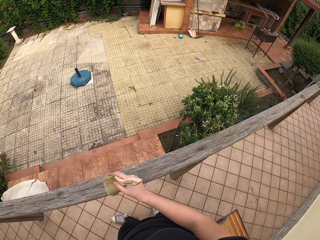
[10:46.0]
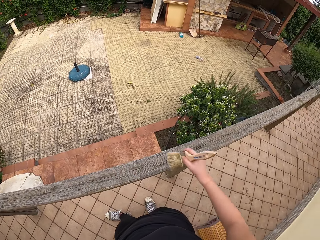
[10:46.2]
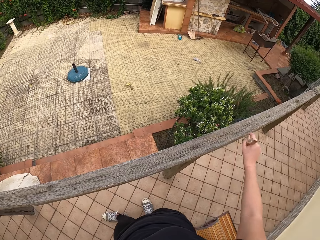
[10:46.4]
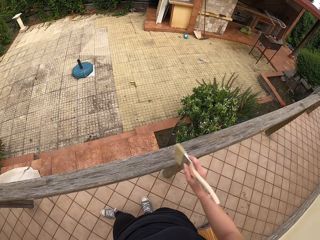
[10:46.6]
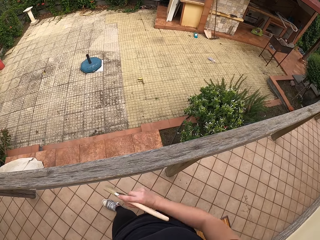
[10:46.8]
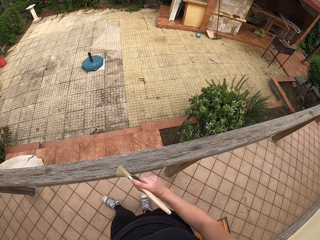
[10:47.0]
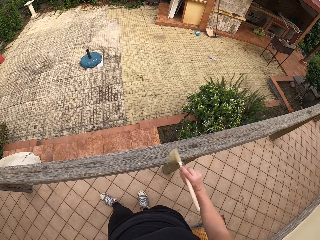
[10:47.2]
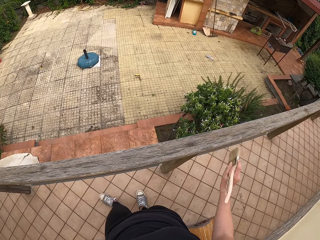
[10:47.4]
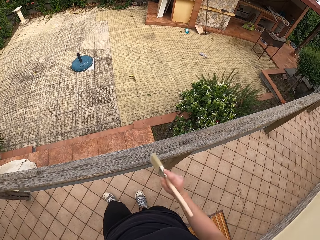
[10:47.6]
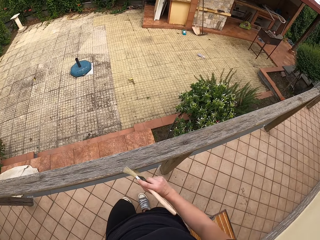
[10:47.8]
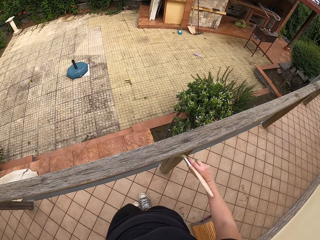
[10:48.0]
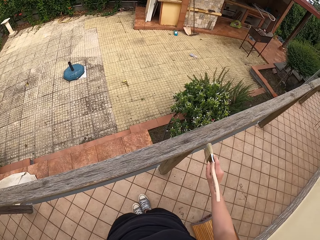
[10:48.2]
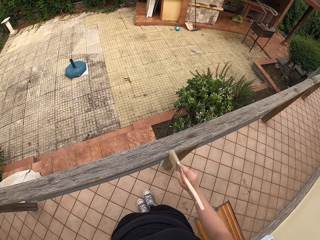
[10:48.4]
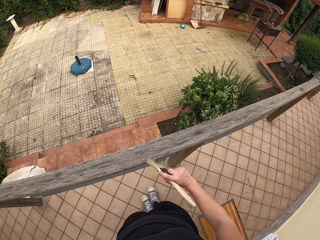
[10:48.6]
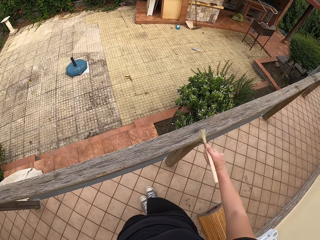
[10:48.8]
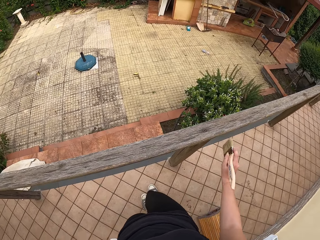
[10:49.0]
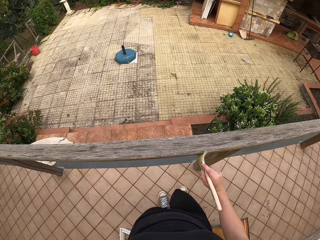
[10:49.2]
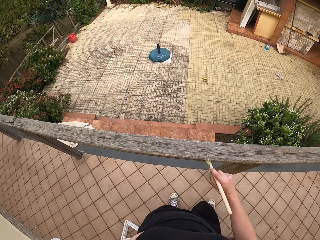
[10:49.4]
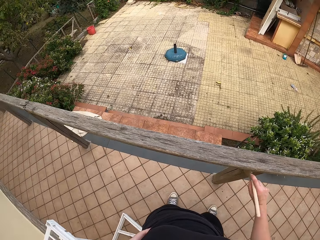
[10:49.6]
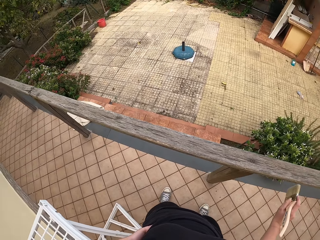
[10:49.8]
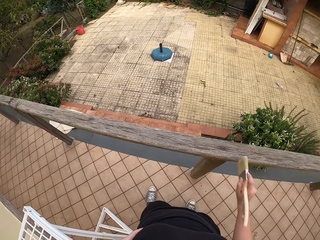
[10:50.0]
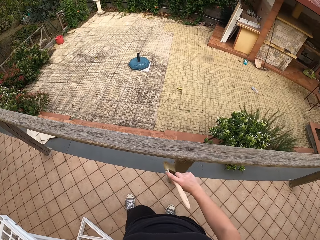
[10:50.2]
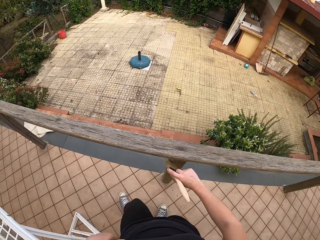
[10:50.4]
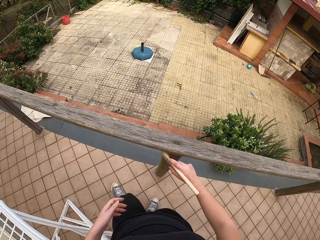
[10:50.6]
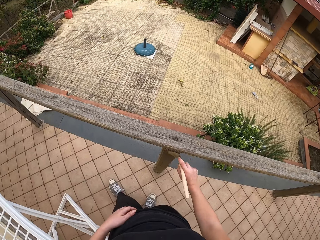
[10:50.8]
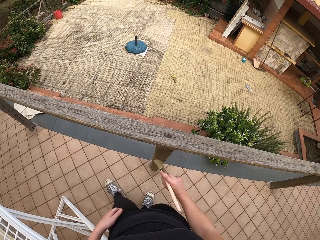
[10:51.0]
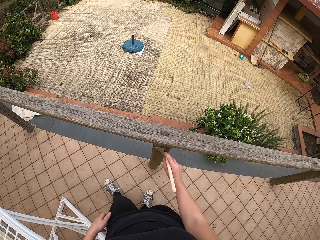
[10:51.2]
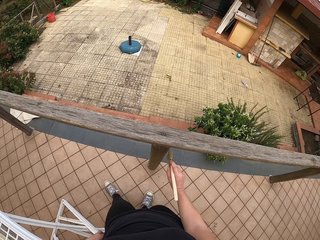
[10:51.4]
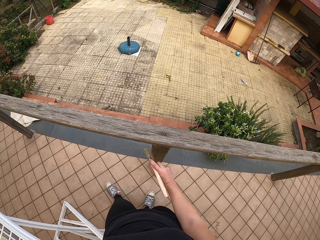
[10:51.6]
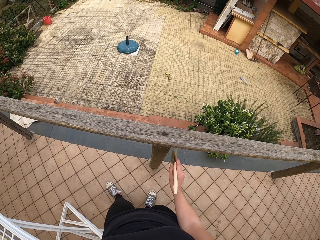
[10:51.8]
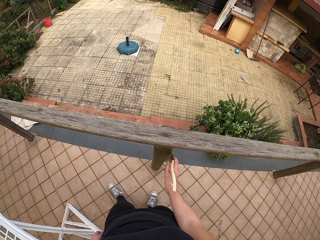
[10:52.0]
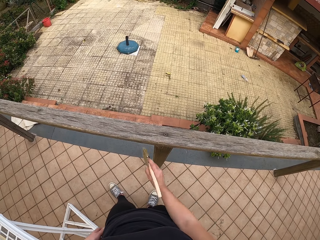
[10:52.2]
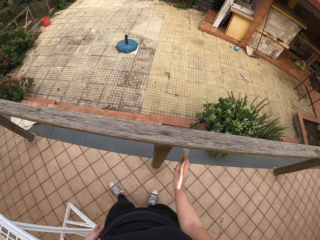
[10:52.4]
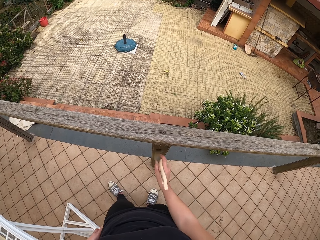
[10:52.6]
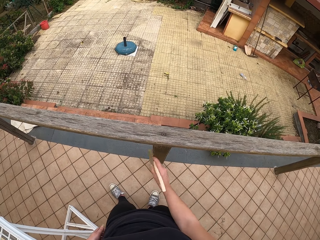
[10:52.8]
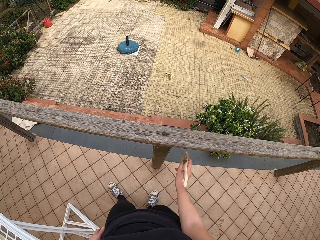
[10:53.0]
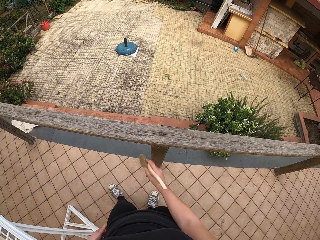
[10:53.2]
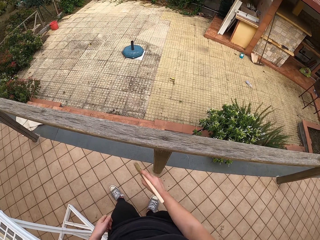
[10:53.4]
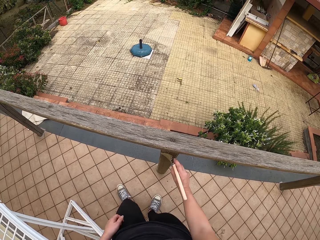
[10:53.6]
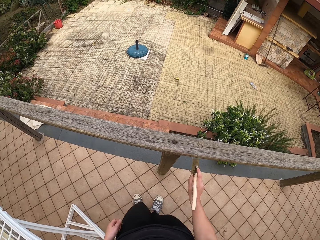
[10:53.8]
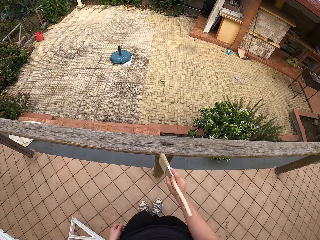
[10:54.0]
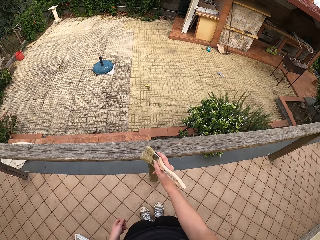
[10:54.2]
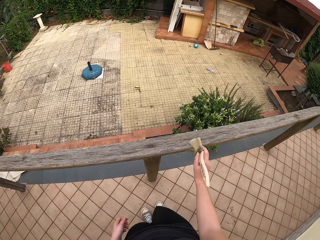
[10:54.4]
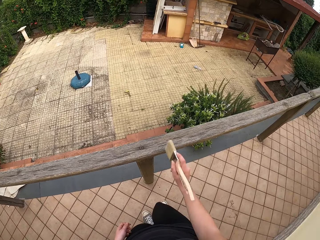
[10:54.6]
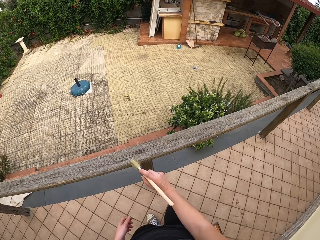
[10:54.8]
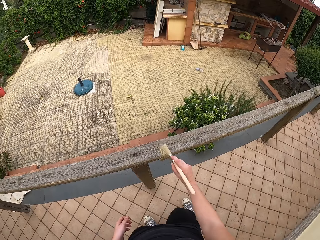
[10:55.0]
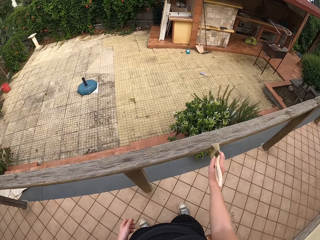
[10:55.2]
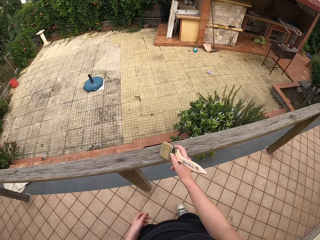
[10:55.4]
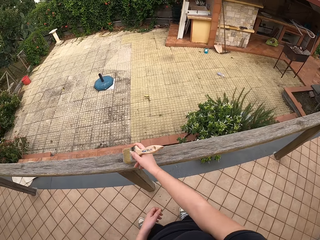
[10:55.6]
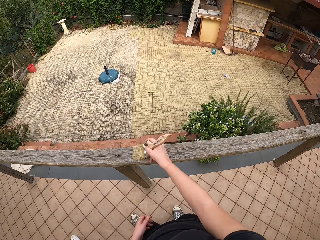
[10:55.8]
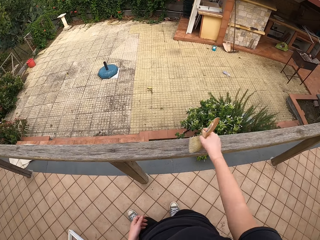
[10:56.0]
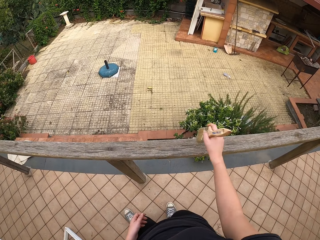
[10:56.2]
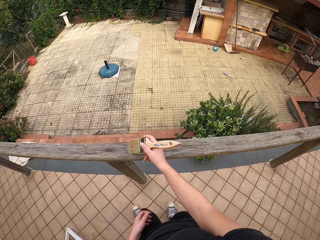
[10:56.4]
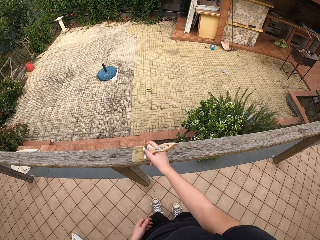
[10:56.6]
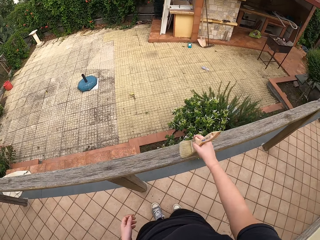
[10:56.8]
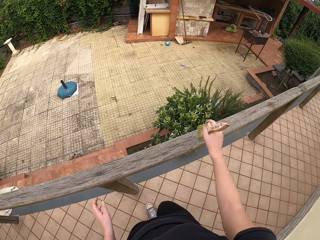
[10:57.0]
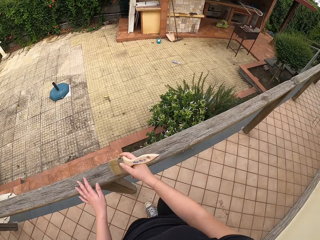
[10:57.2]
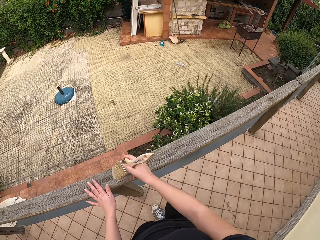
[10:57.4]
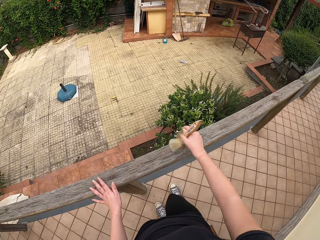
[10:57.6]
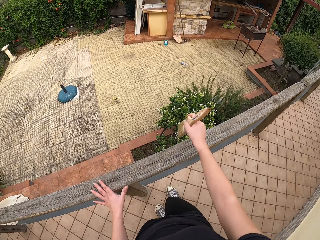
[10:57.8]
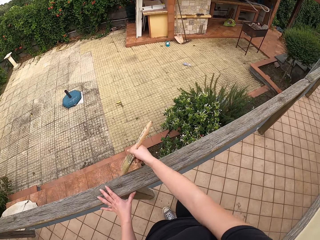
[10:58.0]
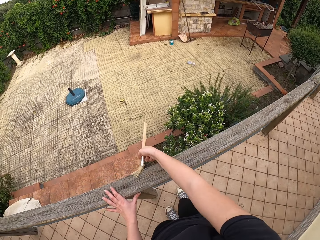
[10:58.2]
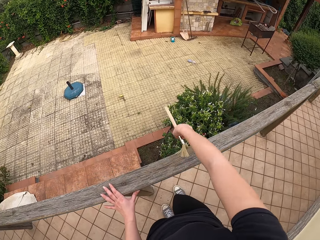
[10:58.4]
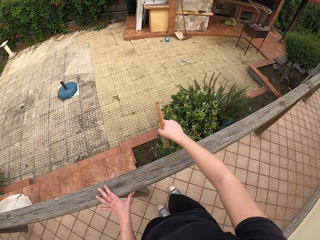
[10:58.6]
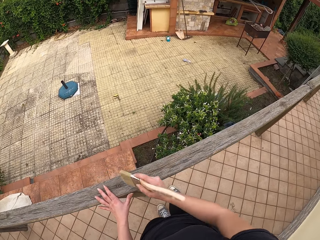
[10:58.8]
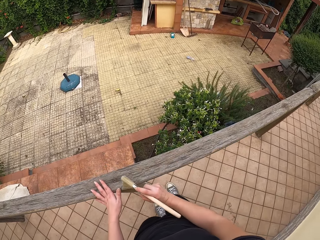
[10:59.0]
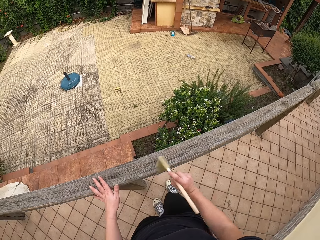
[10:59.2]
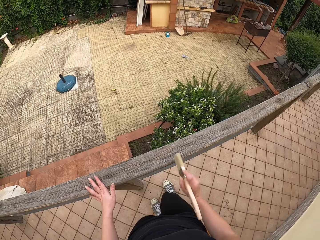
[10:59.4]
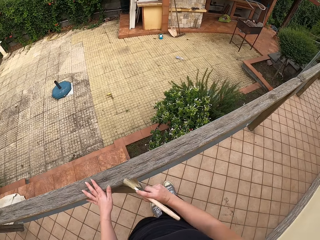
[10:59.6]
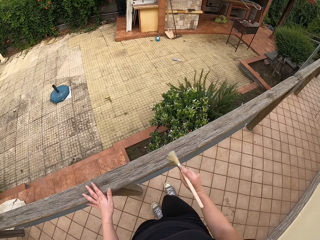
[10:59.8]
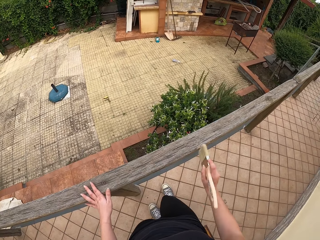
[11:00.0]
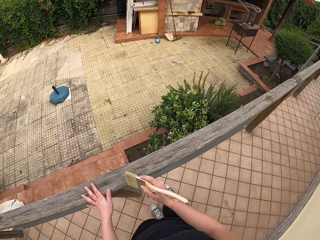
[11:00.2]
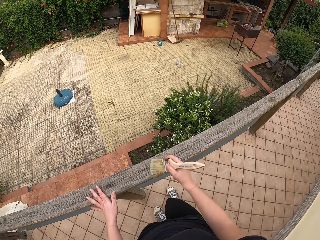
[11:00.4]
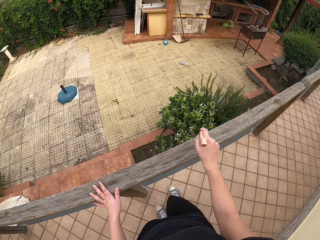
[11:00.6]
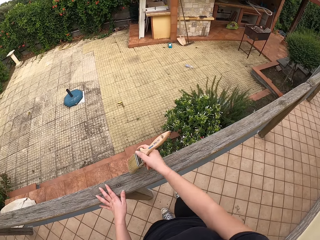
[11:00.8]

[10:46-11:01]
The camera wearer moves around. She moves the hand. She moves around. She dusts the split rail fence. She places her left hand on the rail. She dusts the split rail fence.

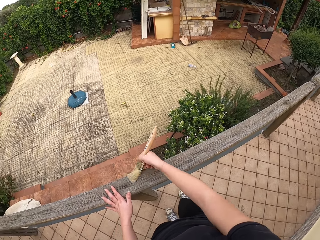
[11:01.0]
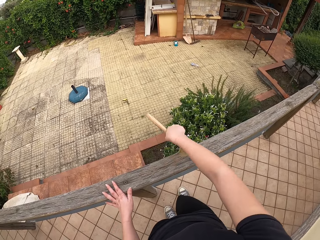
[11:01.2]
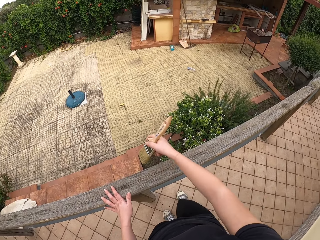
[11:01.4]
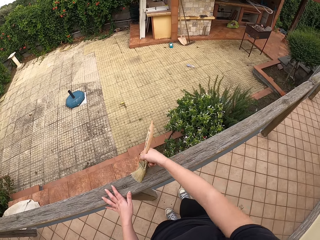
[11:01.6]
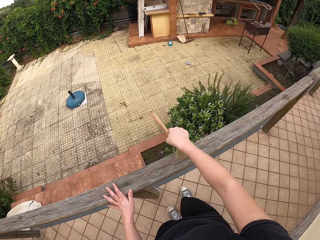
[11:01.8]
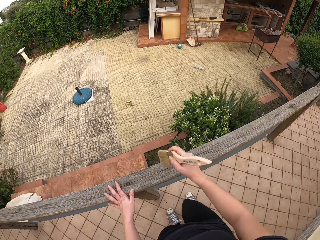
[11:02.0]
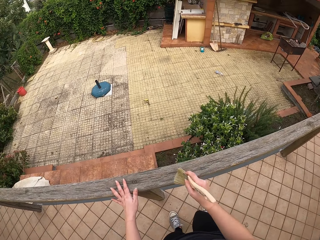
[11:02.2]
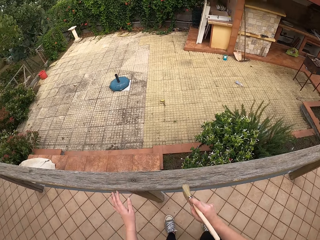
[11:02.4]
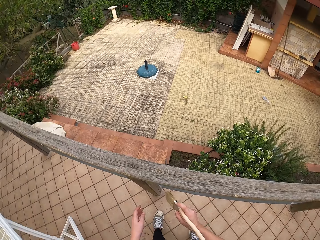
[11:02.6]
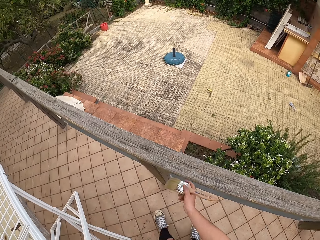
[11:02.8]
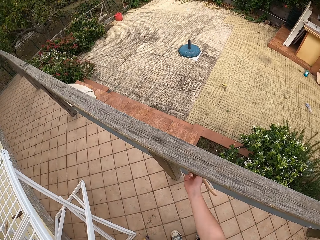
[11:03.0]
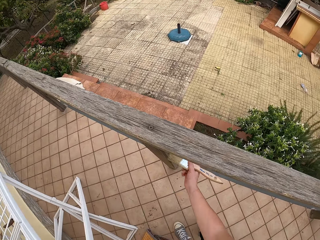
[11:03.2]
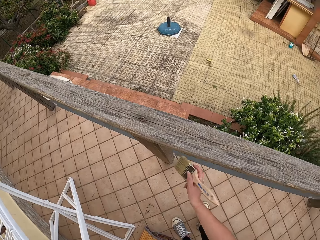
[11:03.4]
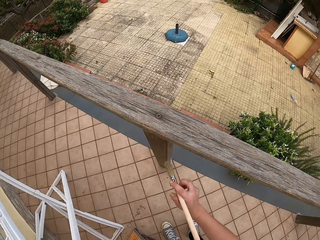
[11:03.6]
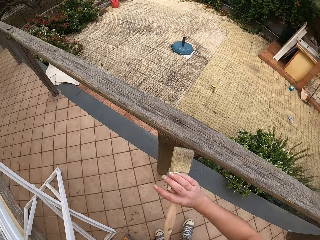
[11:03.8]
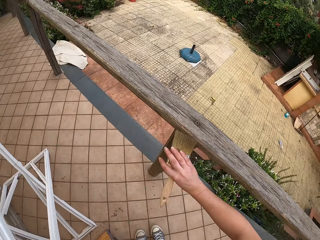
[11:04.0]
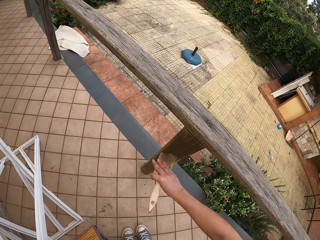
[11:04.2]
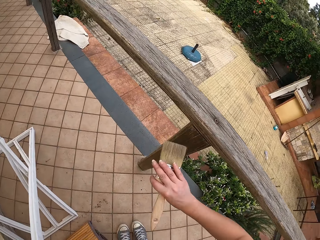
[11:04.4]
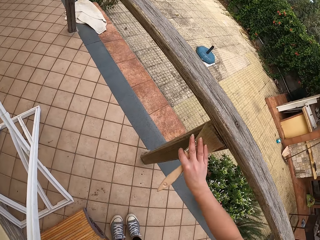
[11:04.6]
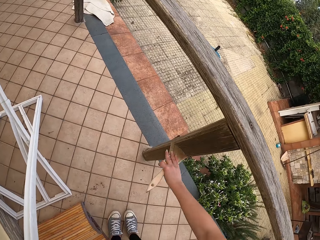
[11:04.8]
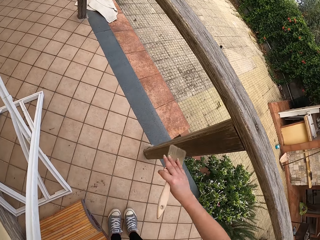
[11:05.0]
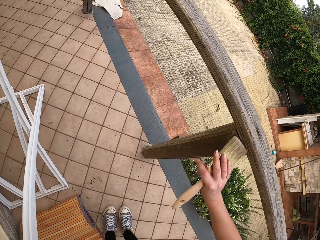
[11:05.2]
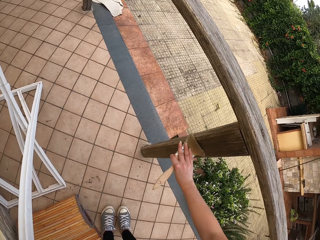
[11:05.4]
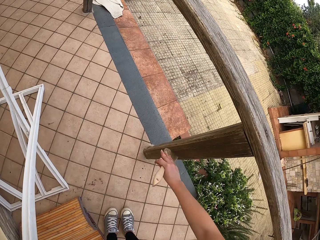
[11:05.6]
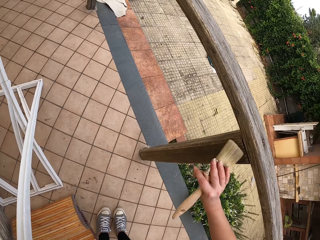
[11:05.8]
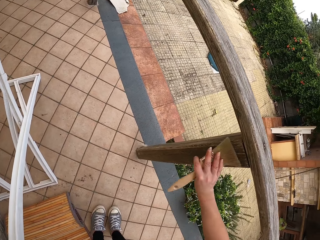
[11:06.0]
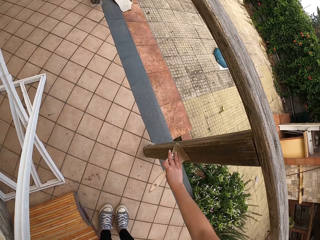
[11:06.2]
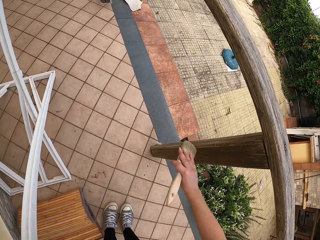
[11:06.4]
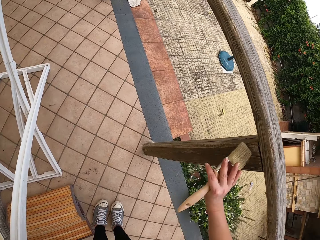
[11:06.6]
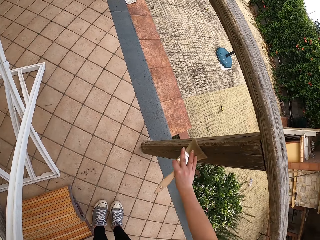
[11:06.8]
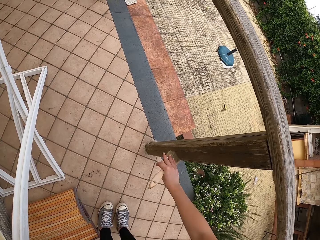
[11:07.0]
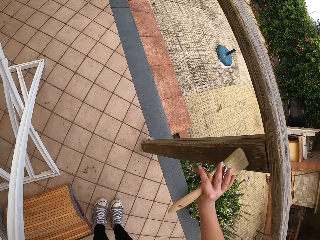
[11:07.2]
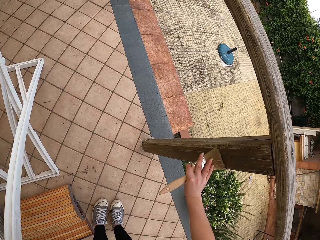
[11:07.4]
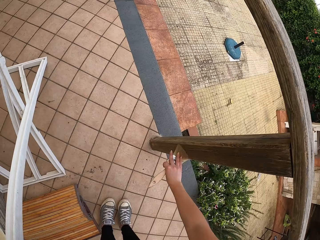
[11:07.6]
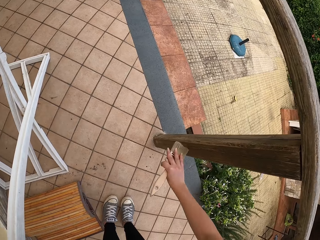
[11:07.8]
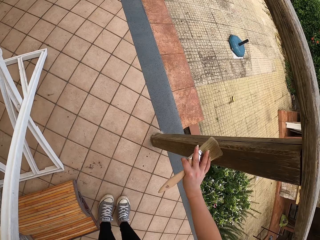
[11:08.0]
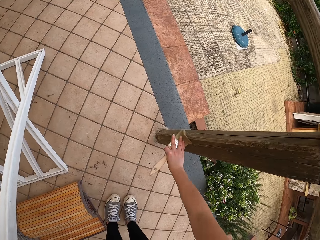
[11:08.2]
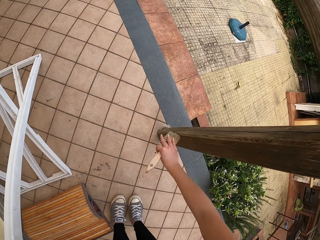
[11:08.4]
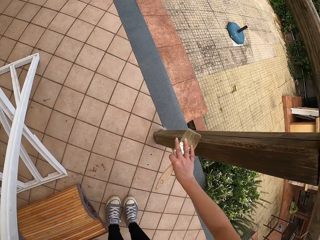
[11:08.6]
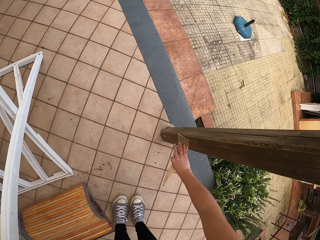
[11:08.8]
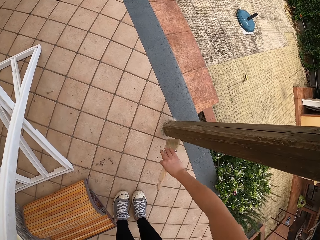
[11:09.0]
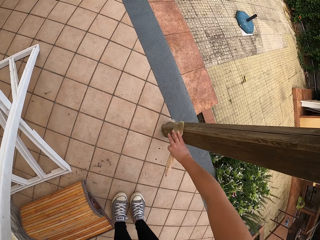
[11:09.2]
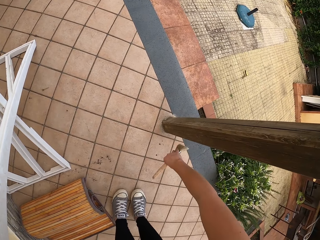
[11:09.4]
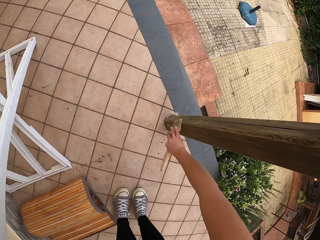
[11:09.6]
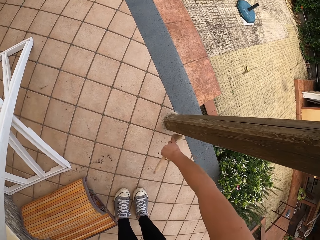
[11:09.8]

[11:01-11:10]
The camera wearer removes her left hand from the rail. She squats to dust the split rail fence. She dusts the split rail fence. She moves the brush to another pole of the rail.
